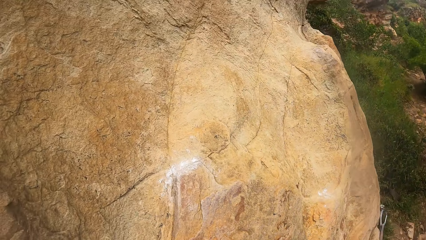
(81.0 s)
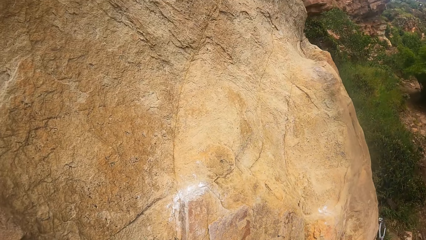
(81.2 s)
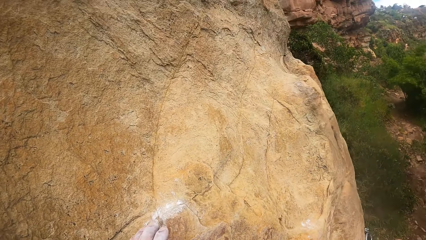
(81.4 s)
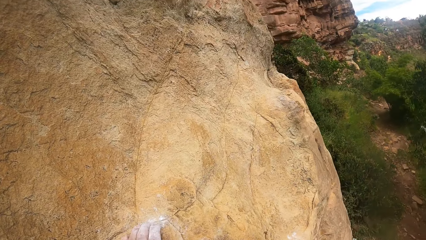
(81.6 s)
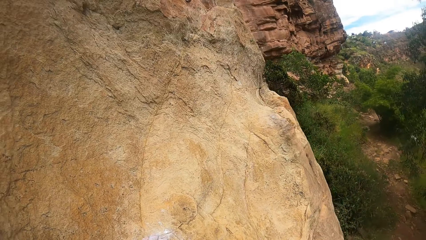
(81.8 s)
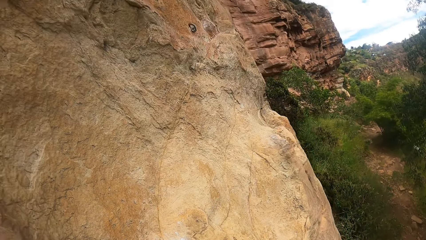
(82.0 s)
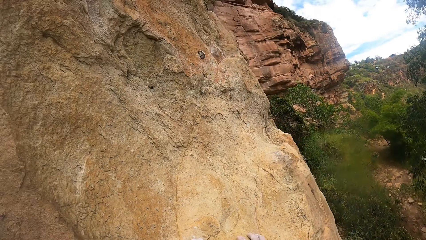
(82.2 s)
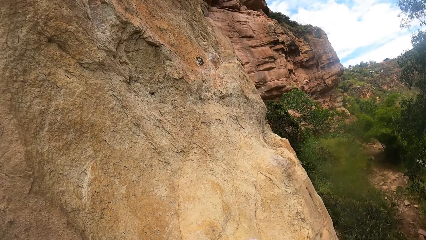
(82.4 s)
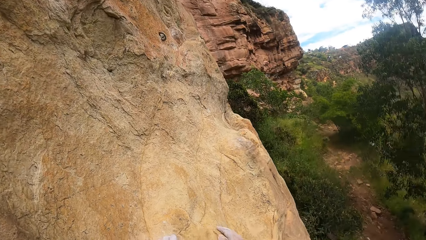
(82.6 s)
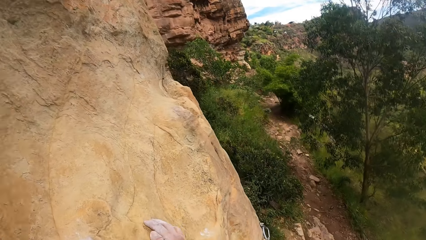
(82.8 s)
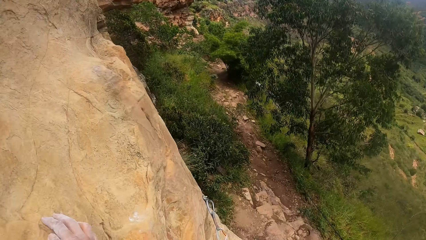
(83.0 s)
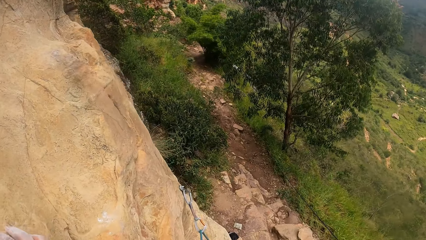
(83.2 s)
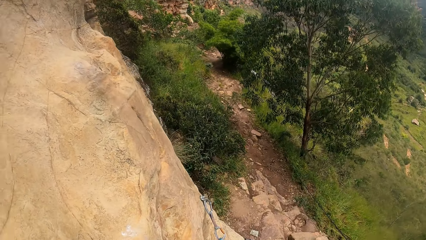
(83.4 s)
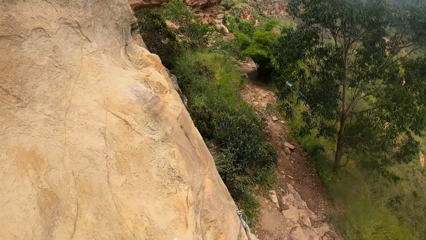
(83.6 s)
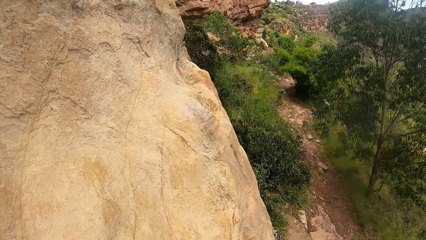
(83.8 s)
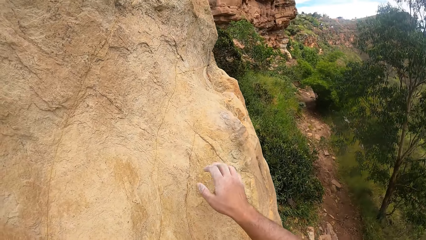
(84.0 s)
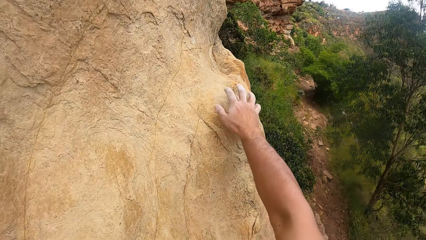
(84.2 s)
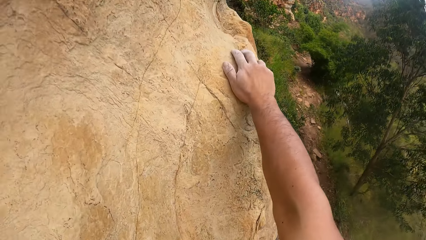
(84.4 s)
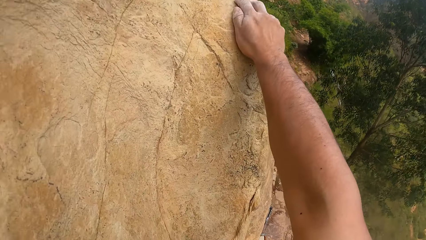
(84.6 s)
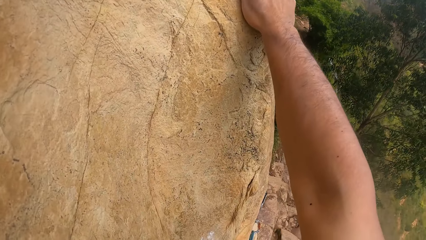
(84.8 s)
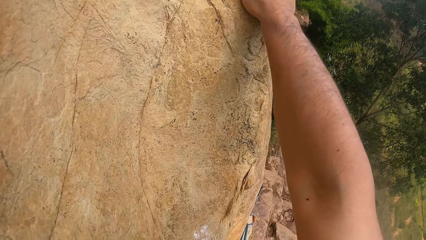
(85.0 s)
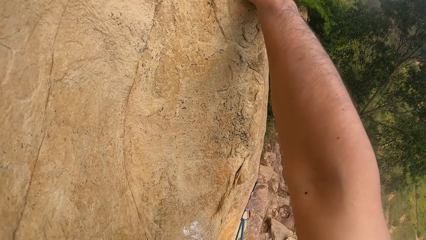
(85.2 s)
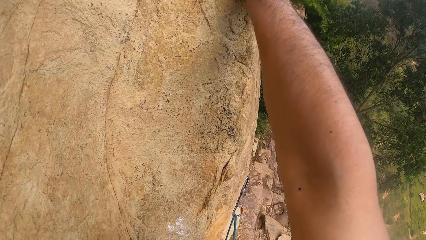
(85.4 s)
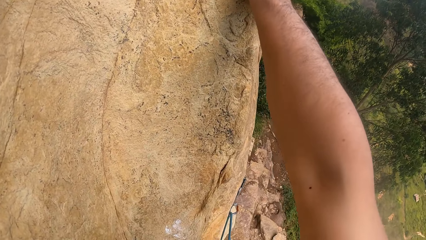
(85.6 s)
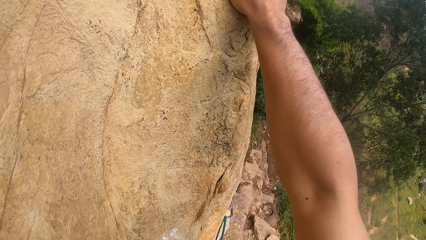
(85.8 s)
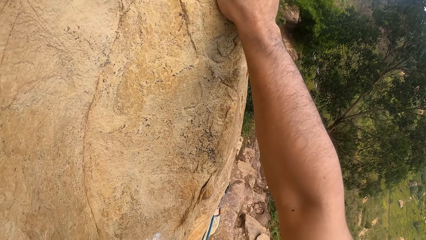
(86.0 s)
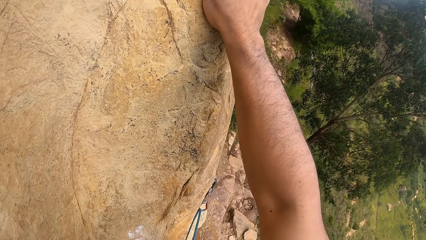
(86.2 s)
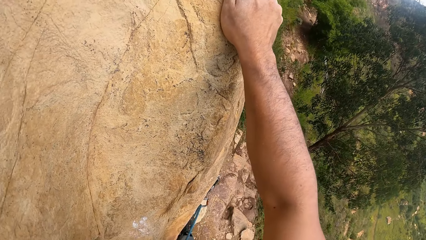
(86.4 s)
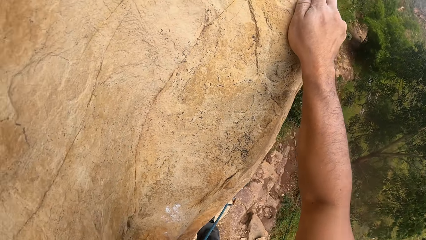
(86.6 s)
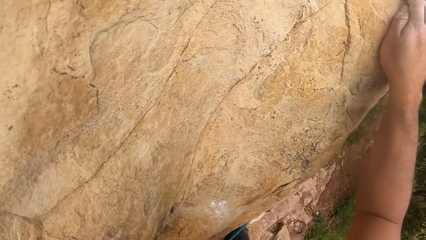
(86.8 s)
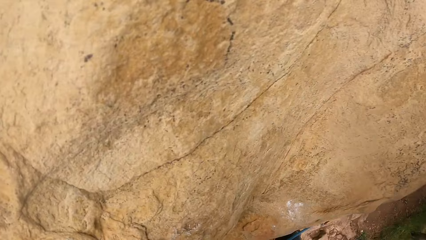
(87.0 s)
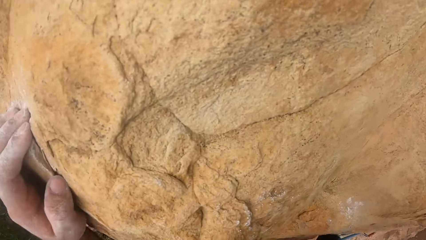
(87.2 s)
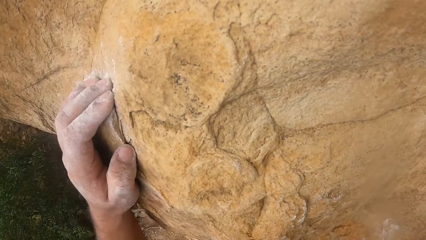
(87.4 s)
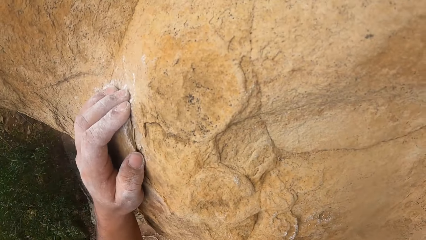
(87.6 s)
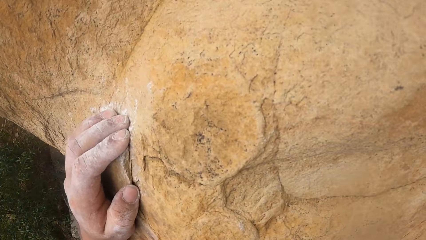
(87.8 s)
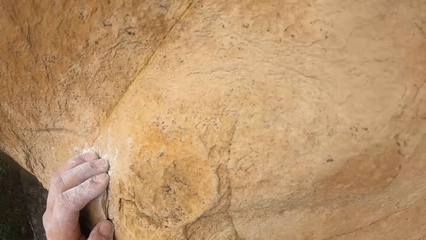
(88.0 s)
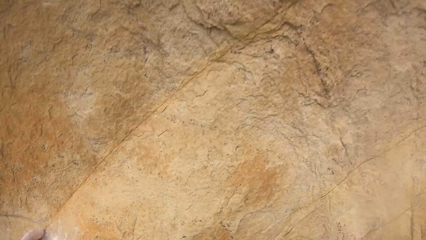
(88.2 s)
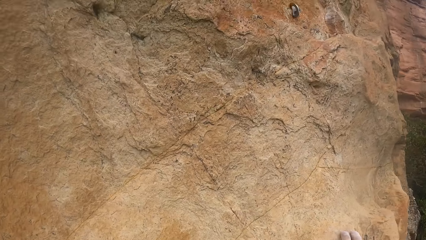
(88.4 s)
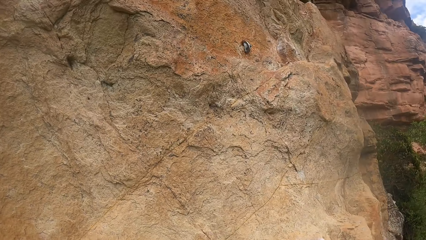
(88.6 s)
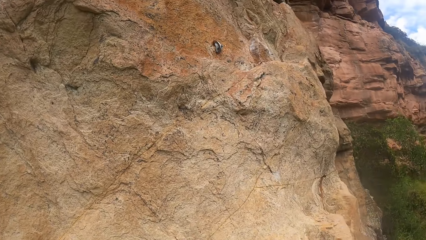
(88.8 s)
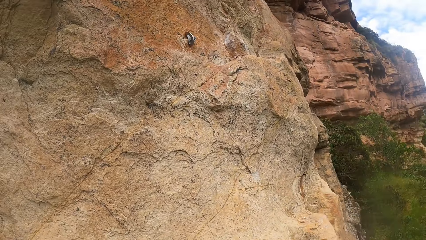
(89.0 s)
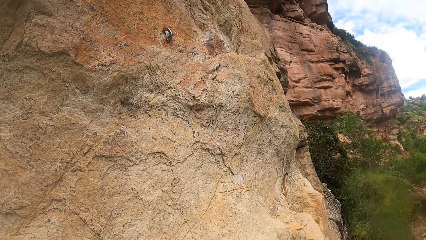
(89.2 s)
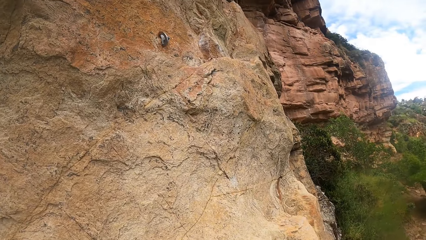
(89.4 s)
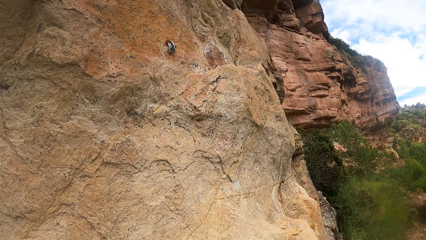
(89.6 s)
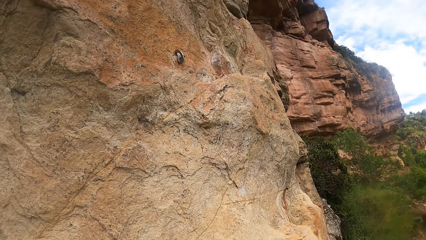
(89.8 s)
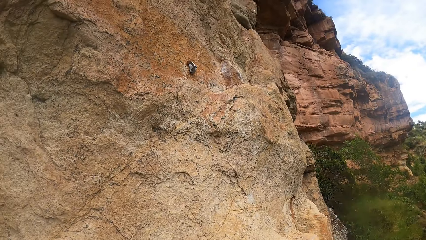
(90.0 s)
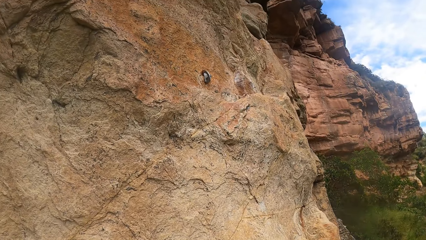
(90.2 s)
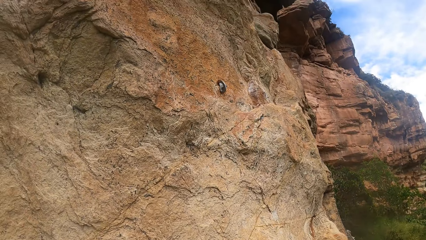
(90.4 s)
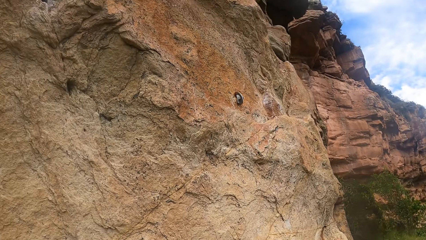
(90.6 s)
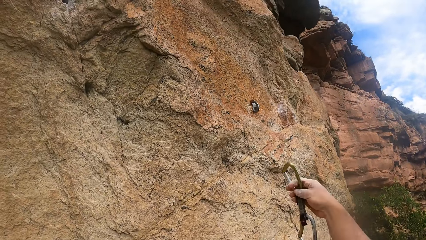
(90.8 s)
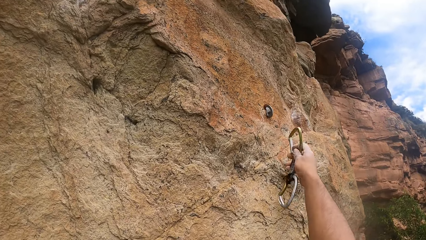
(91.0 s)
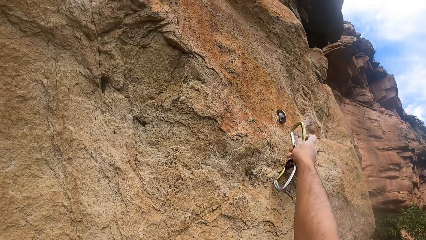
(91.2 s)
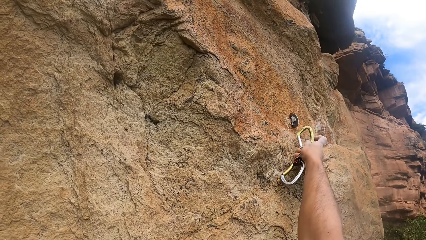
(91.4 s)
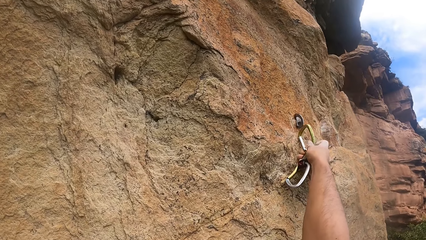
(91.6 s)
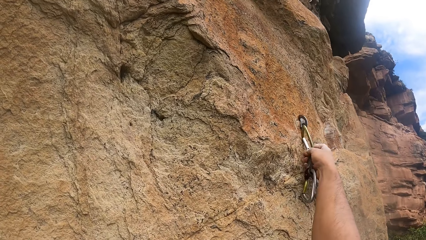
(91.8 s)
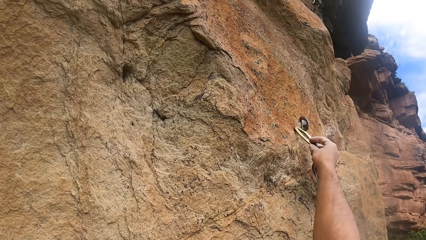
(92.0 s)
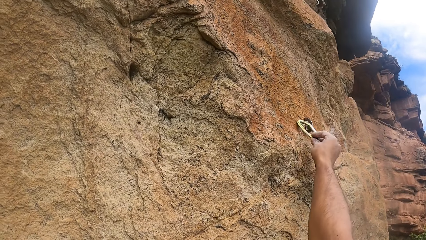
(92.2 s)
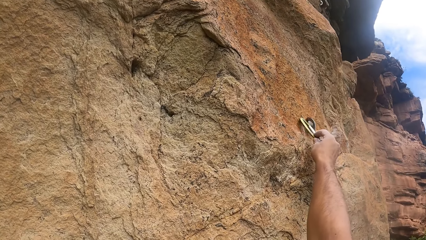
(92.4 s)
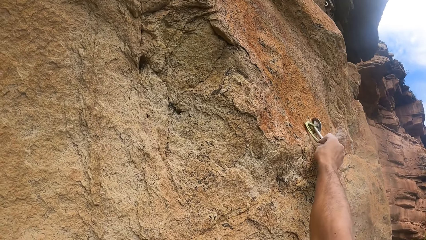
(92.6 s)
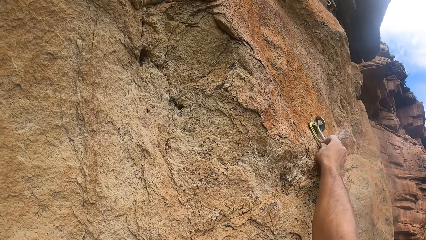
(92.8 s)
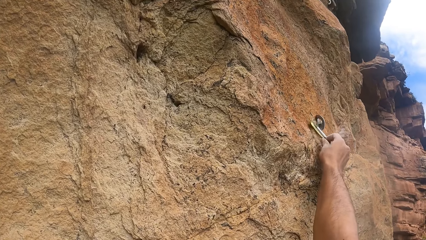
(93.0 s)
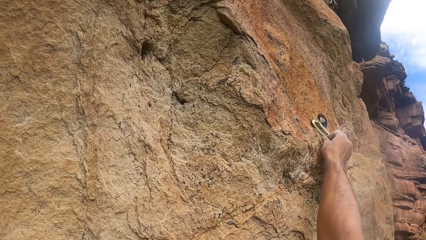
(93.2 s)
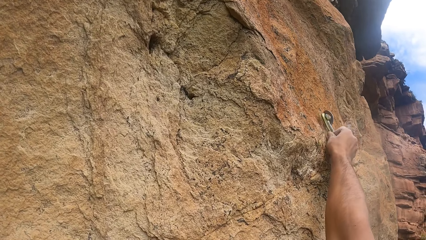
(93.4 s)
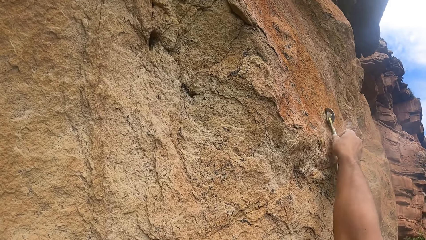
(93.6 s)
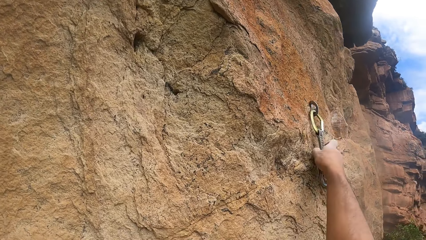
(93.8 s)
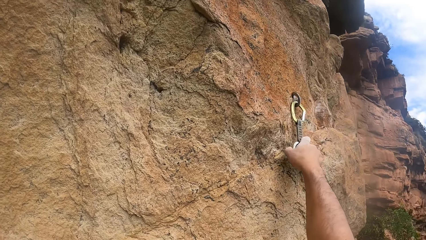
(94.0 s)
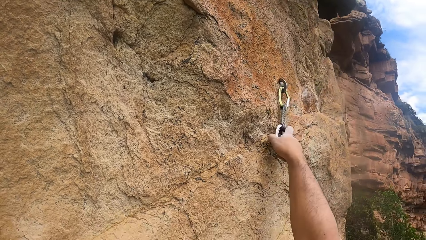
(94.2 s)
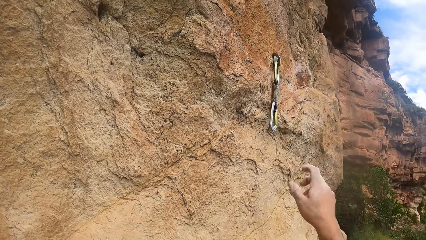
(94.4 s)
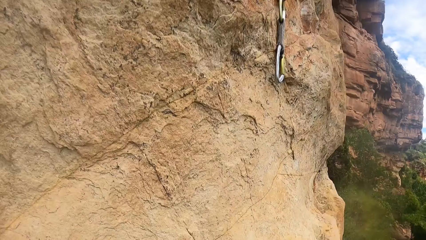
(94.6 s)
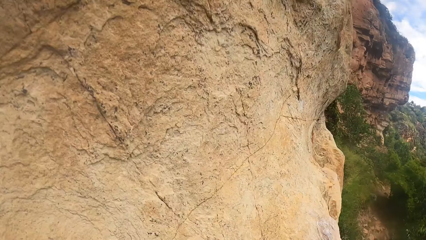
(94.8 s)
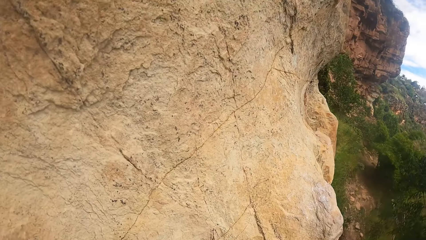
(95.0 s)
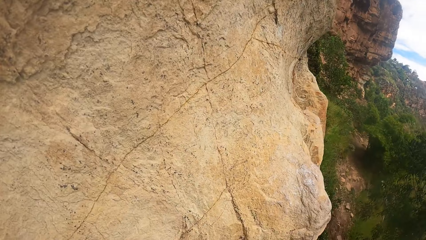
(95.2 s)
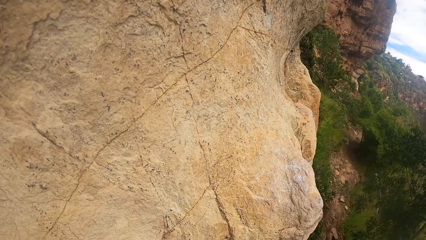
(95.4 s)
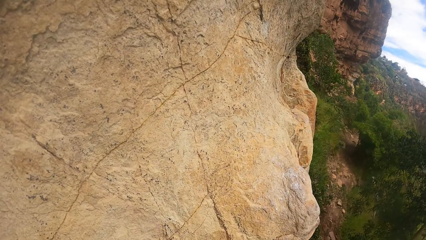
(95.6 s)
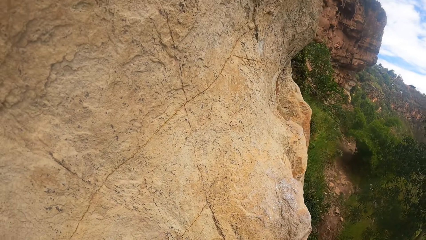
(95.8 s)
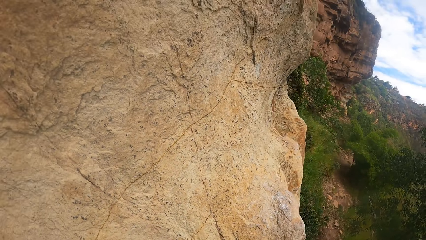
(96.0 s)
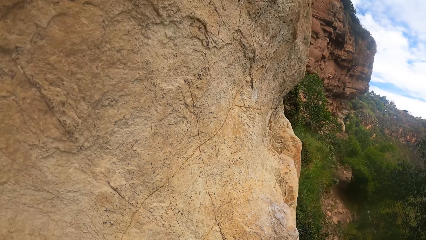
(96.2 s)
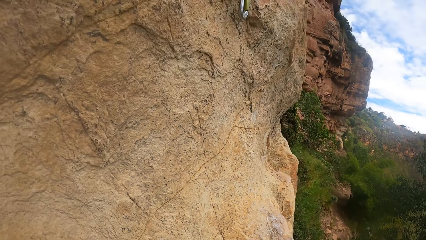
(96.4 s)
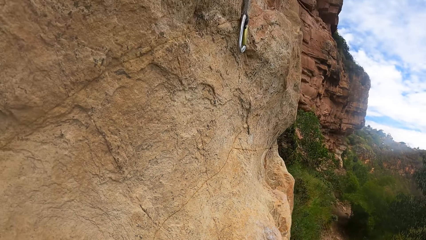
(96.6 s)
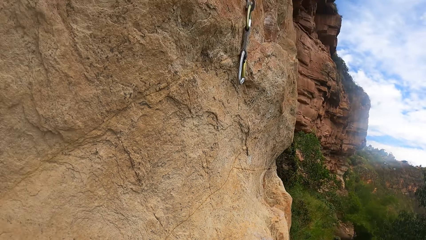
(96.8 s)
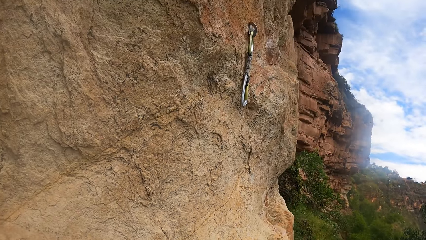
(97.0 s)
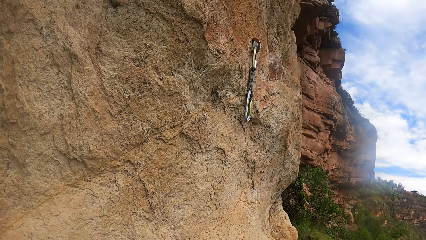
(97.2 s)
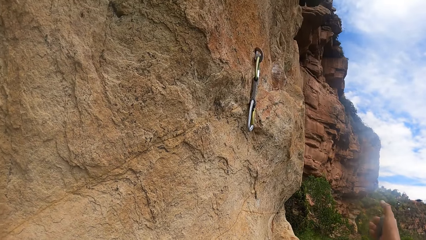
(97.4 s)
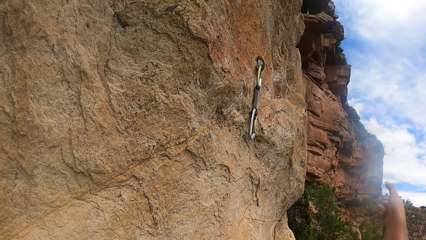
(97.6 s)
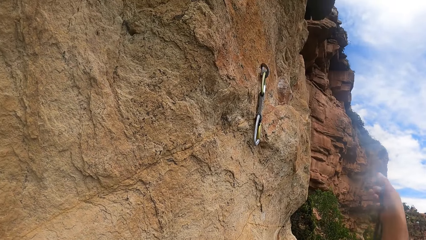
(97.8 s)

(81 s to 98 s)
The camera wearer looks down around a rock. They place a hand on a mountain wall. They grasp the rock with the right hand. They look up the rock. They hook carabiners. They fix a trad on a hook. They look down around the rock.
